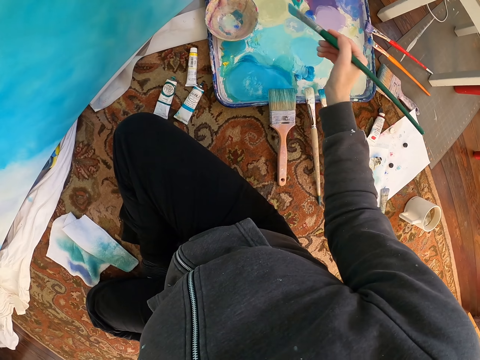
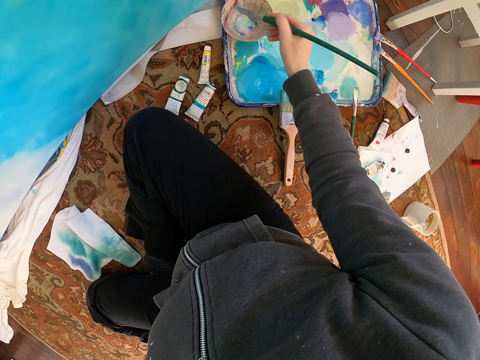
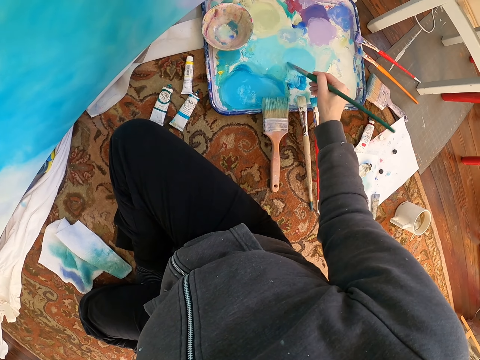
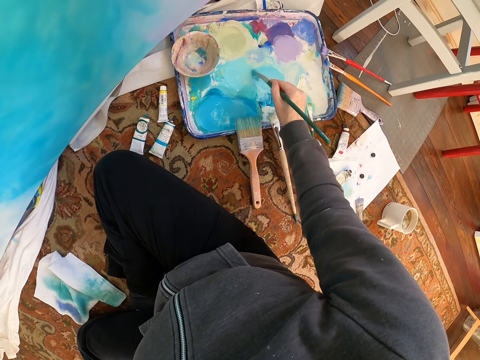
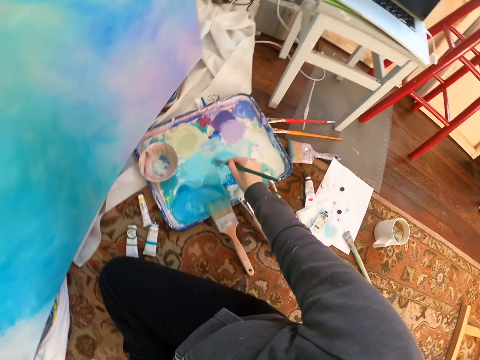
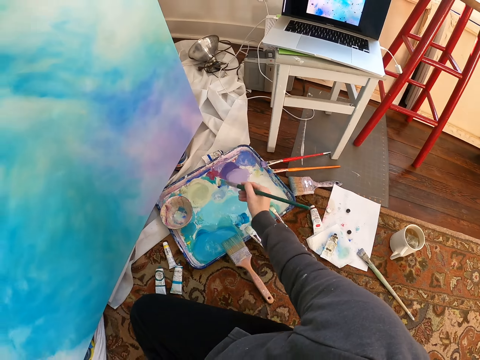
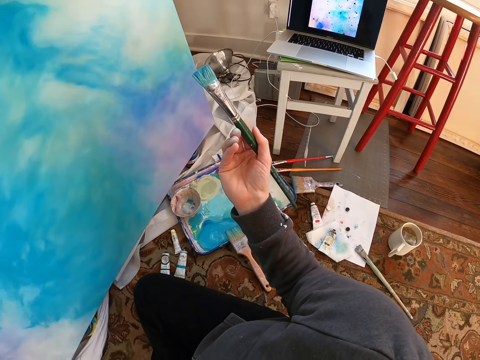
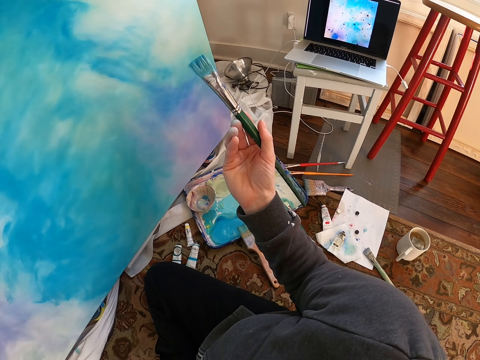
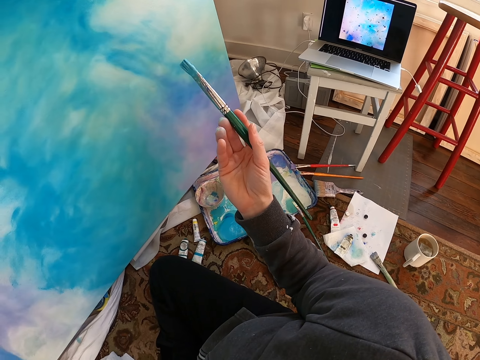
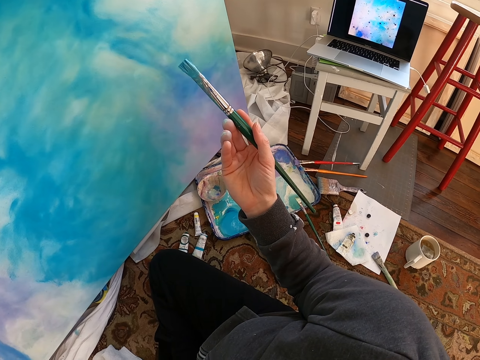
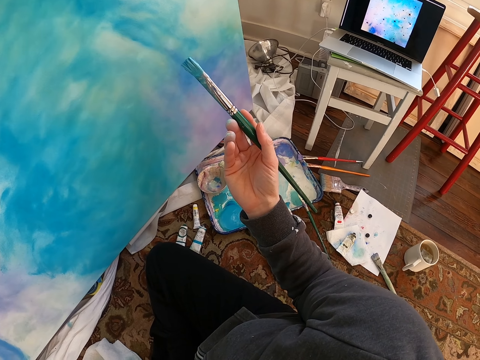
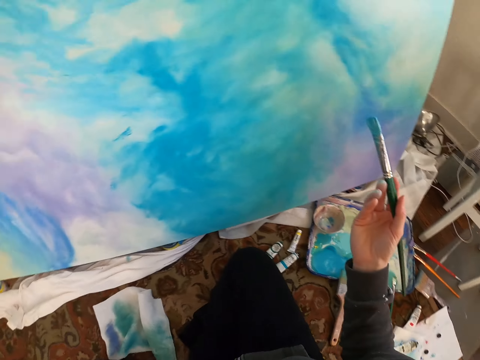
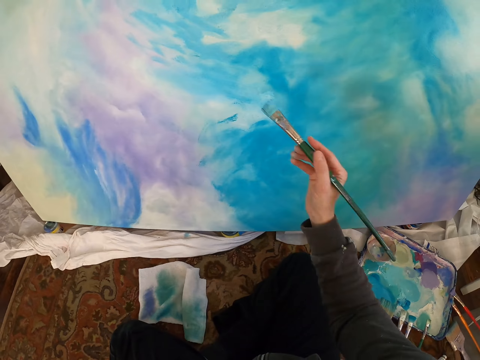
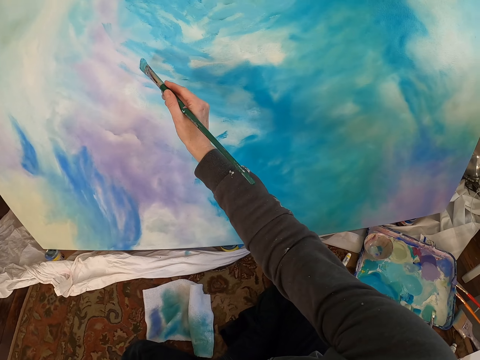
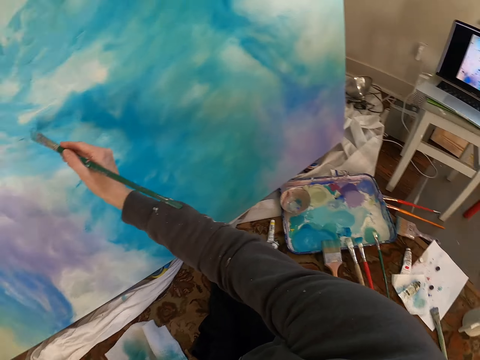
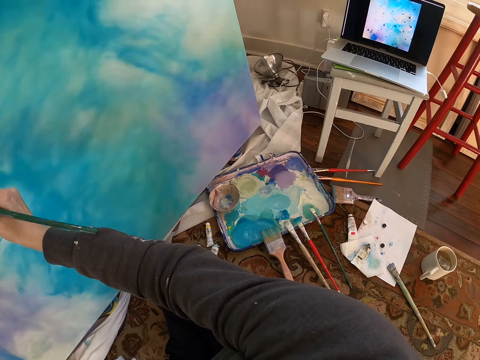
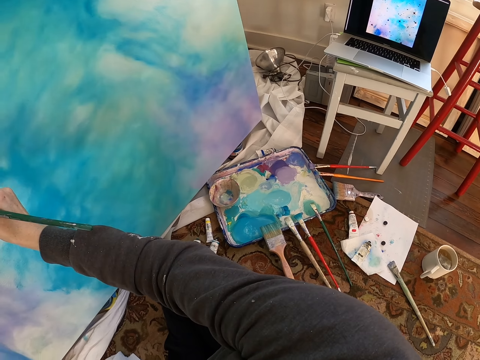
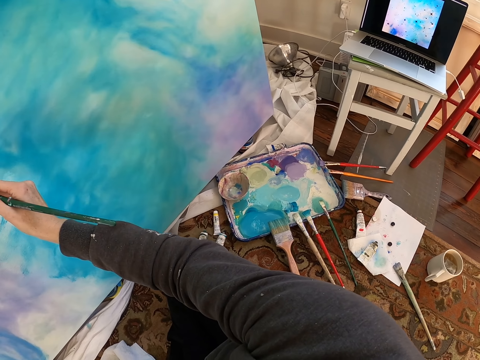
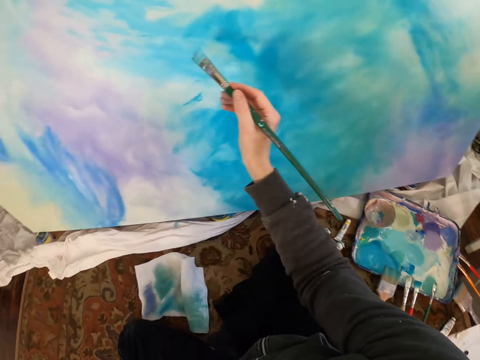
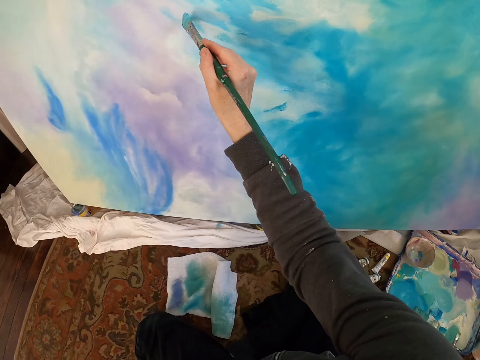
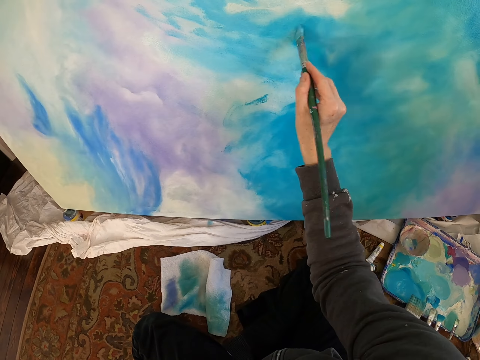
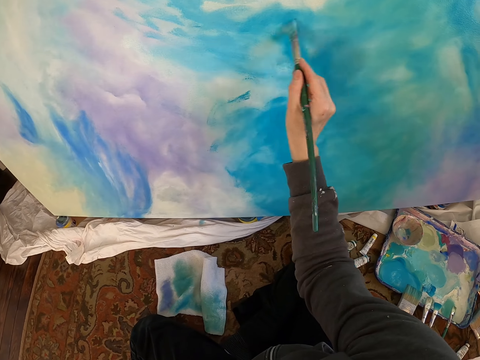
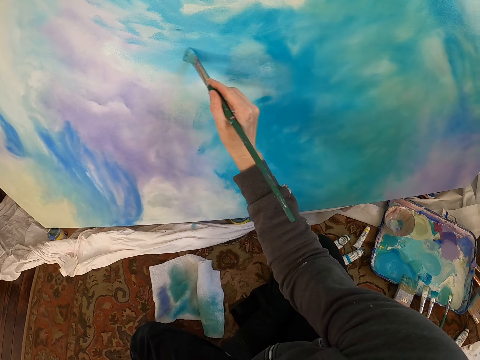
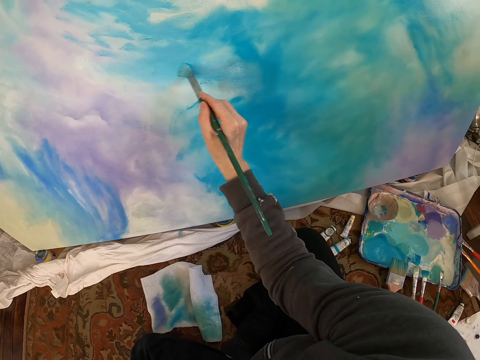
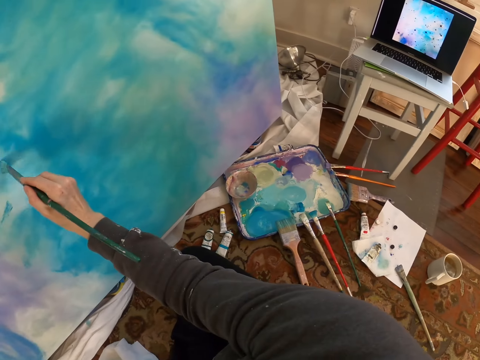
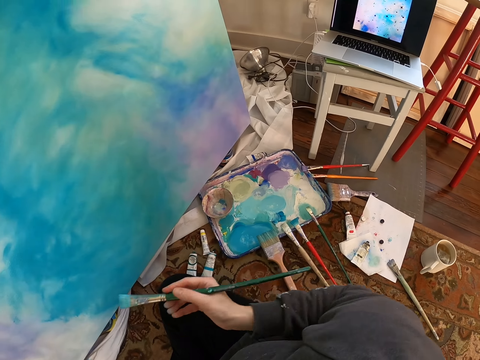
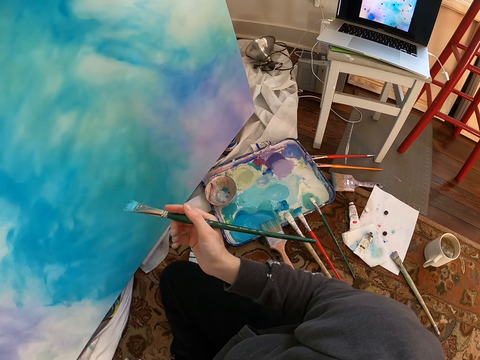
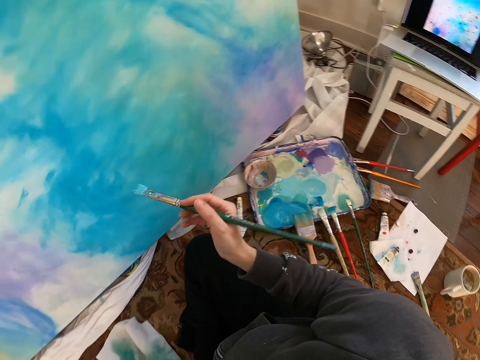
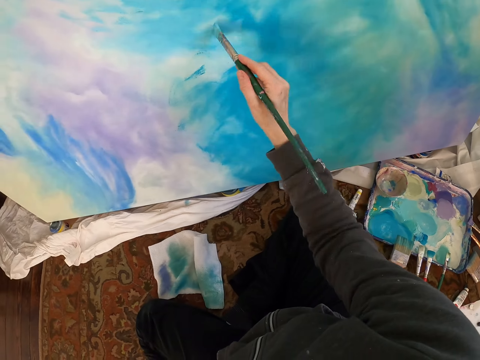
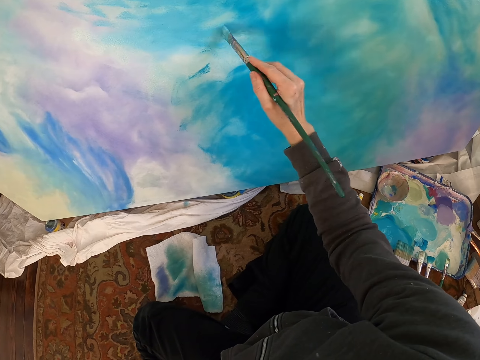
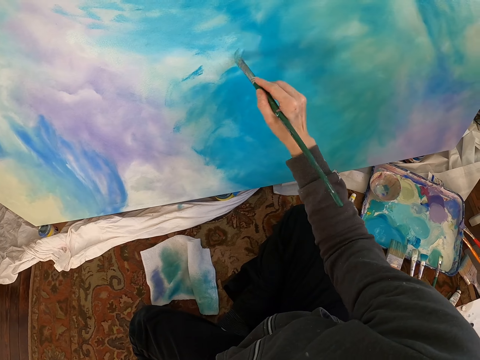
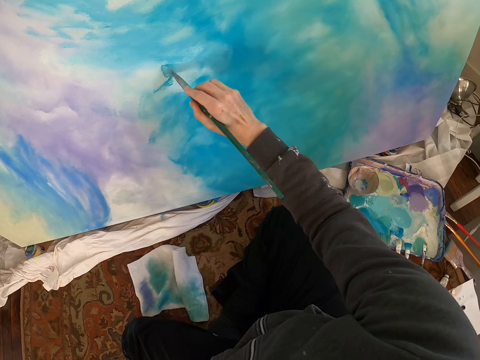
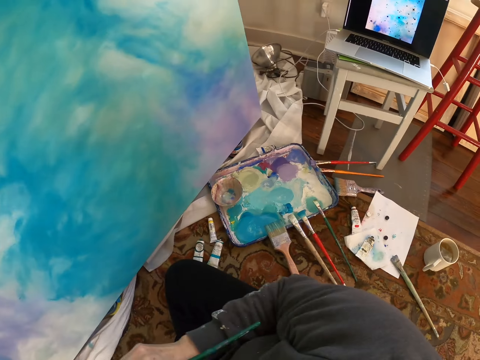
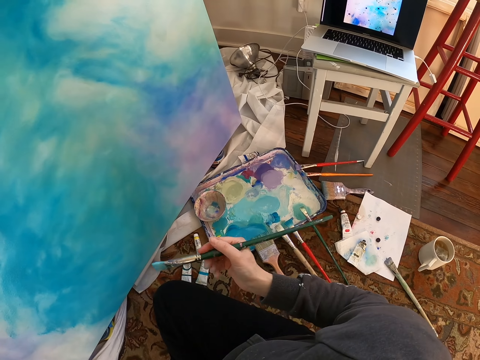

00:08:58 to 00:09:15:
The camera wearer dips the brush in paint, into the bowl. They mix the paint on the palette. They lift the brush. They look at the brush. They paint the painting with the brush. They look at the brush. They lift the brush. They paint the painting with the brush. They lift the brush.

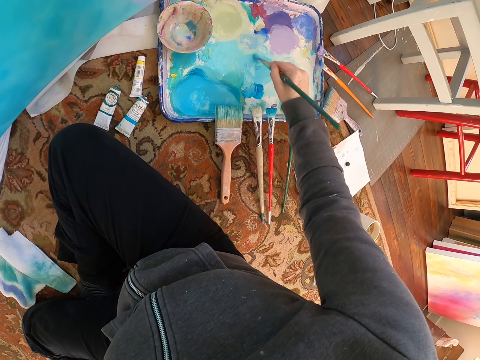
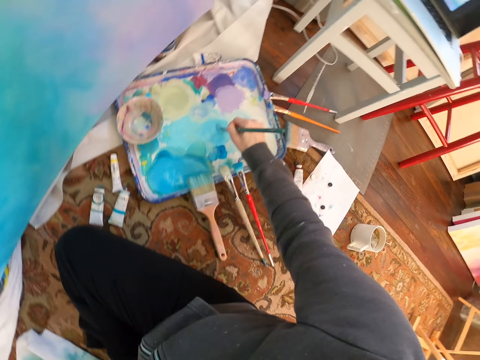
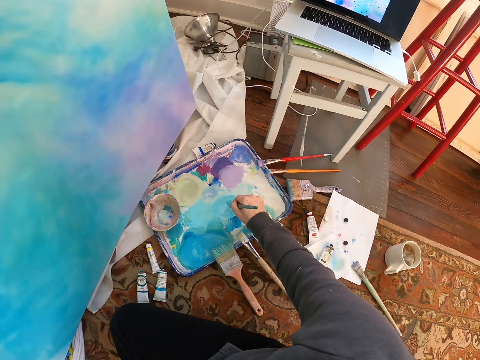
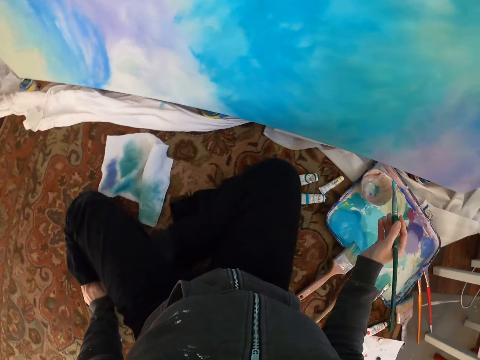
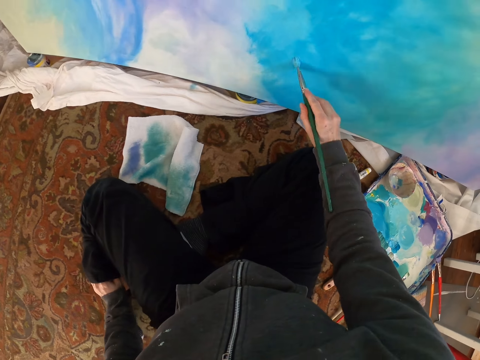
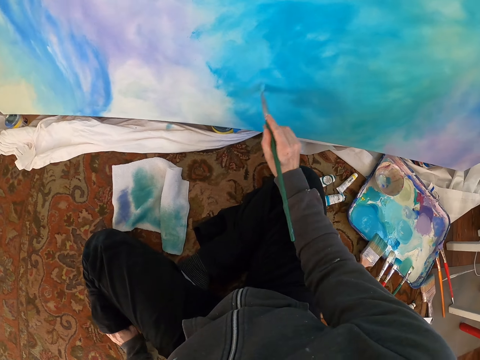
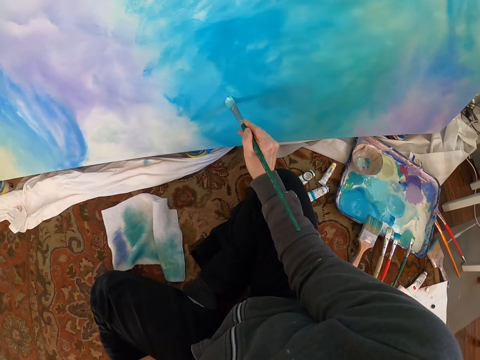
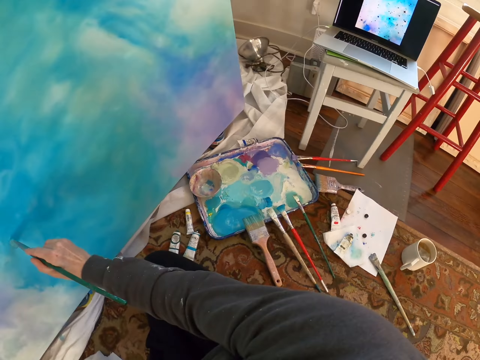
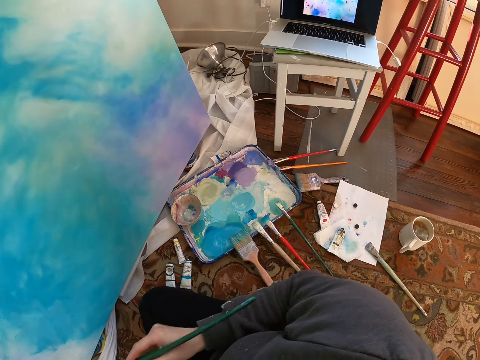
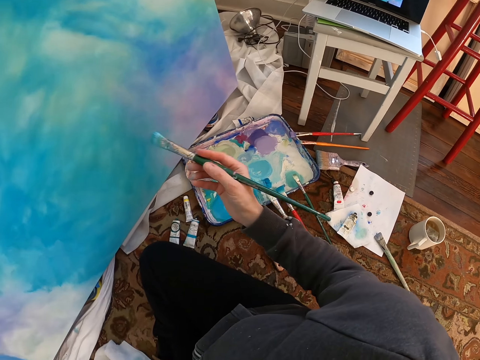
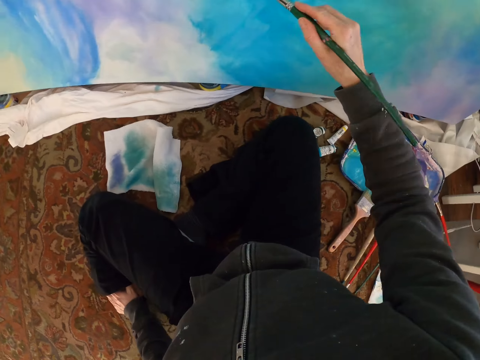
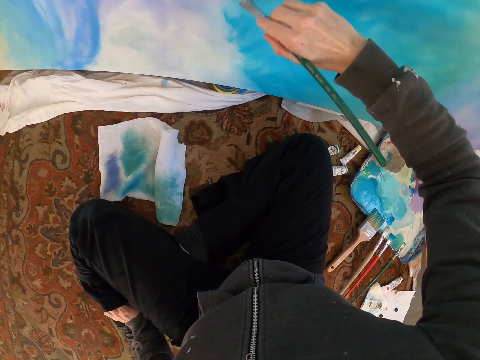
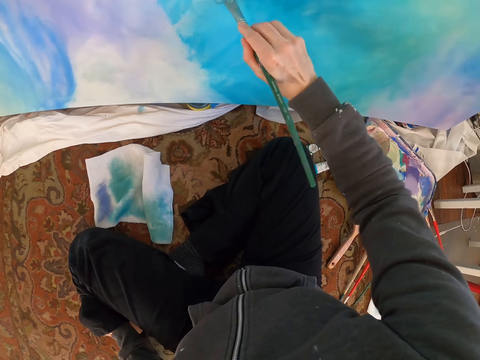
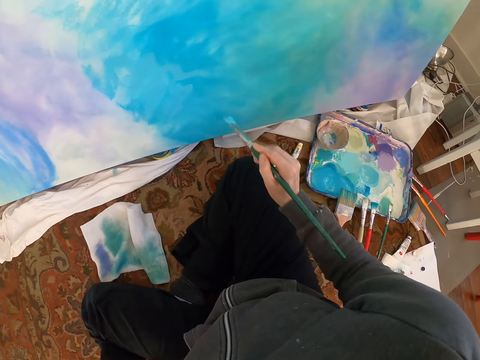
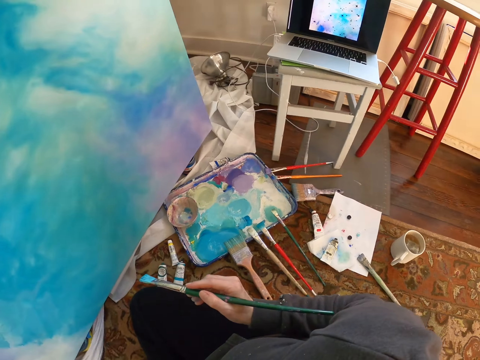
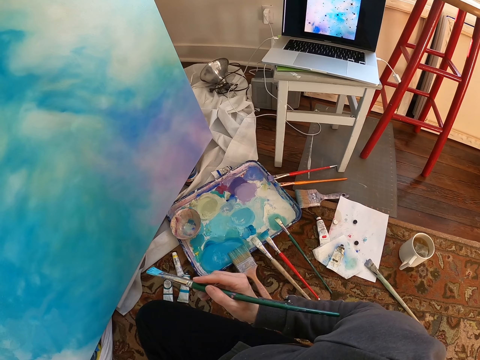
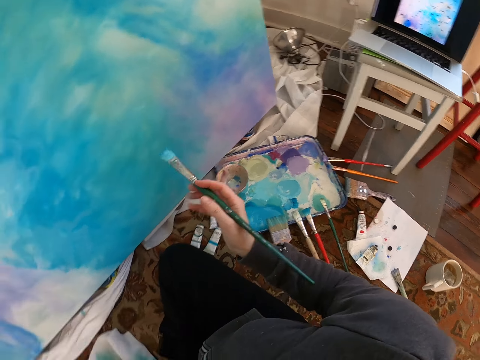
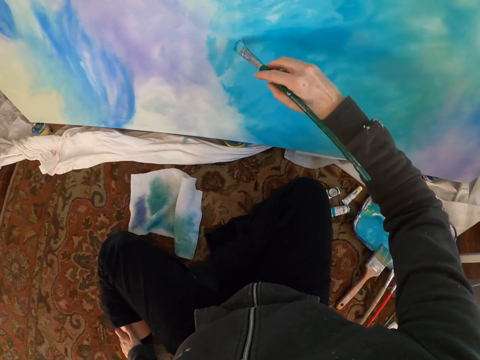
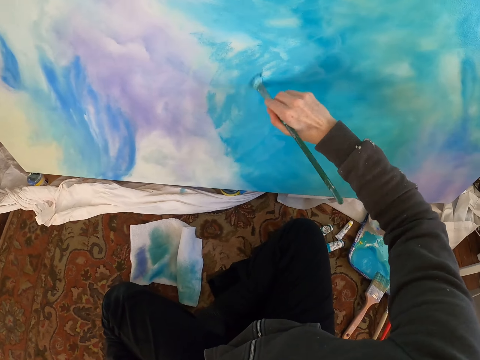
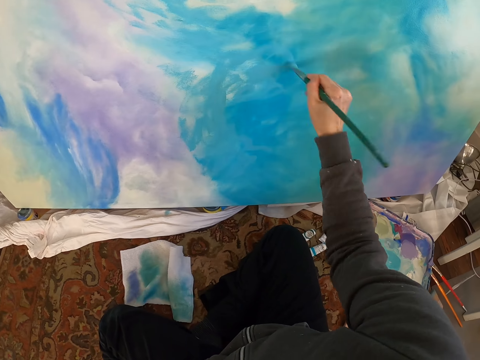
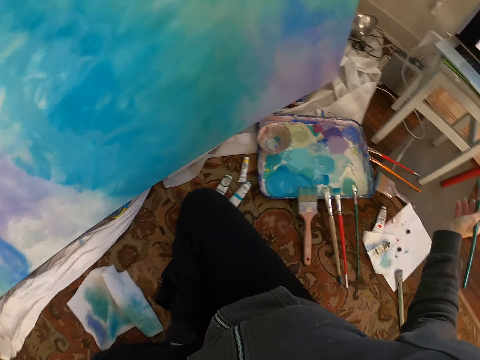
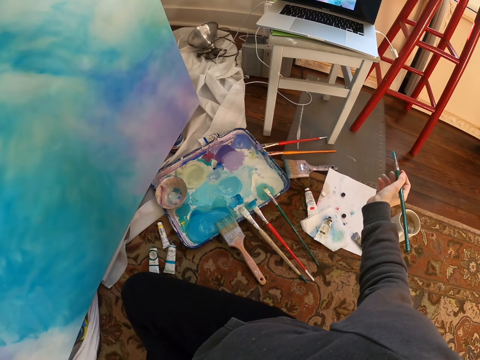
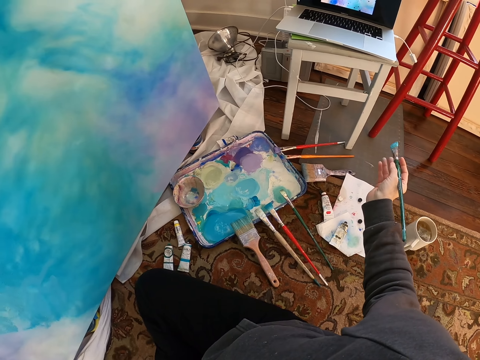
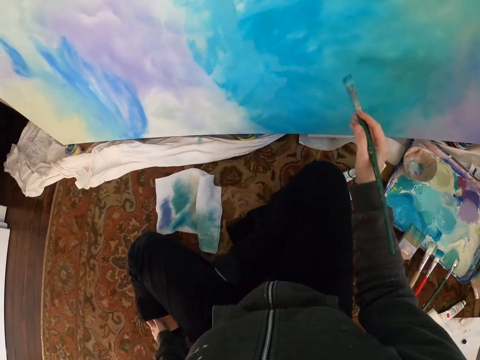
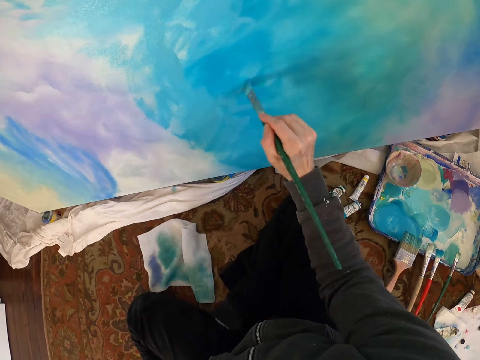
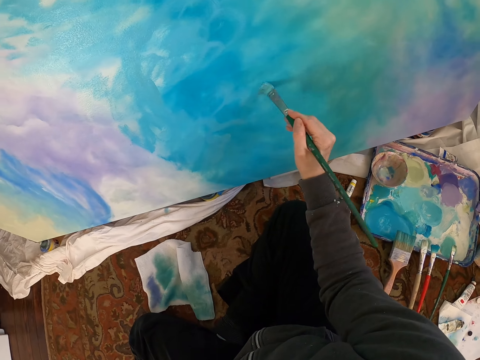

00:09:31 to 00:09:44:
The camera wearer paints the painting. They stare at a laptop. They paint. They lift a brush. They stare at the painting. They paint the painting. They stare at the laptop. They lift the brush. They paint the painting.
